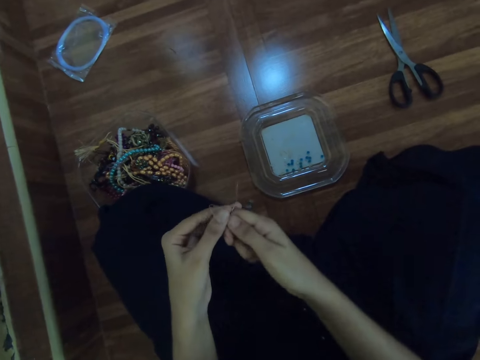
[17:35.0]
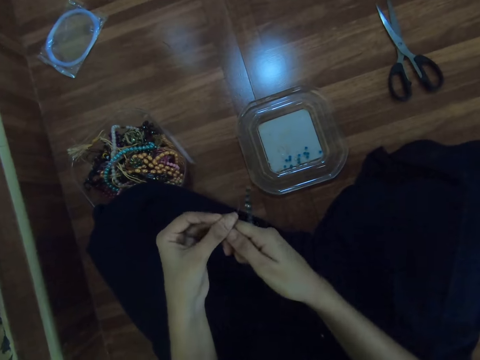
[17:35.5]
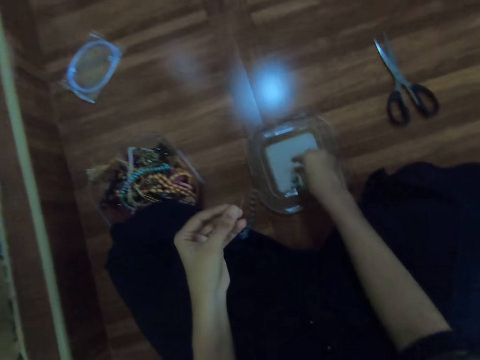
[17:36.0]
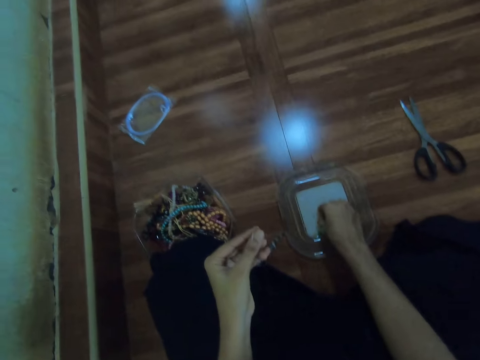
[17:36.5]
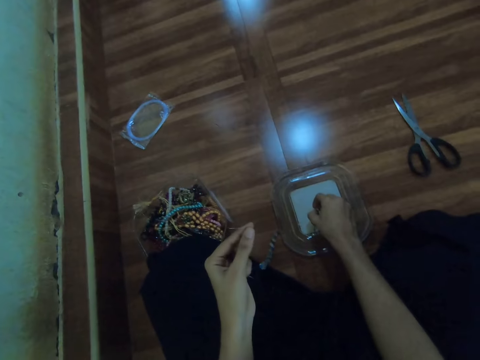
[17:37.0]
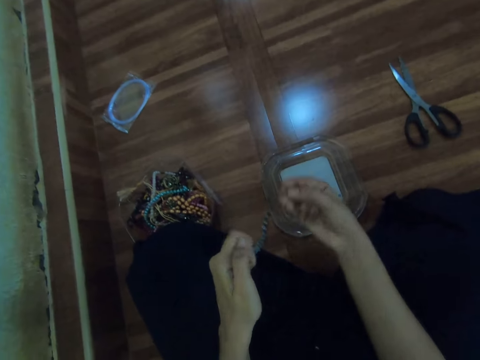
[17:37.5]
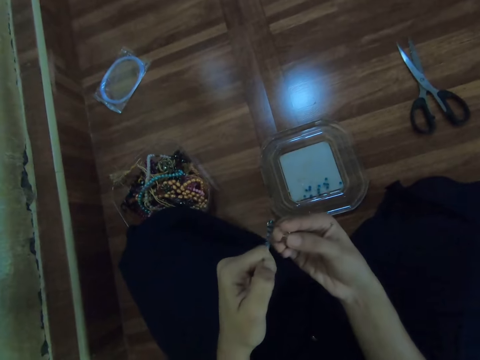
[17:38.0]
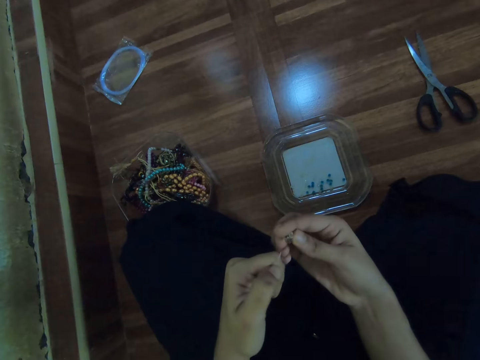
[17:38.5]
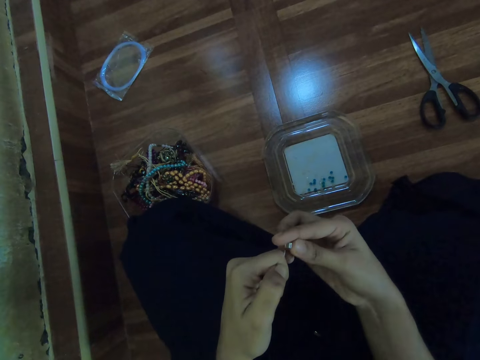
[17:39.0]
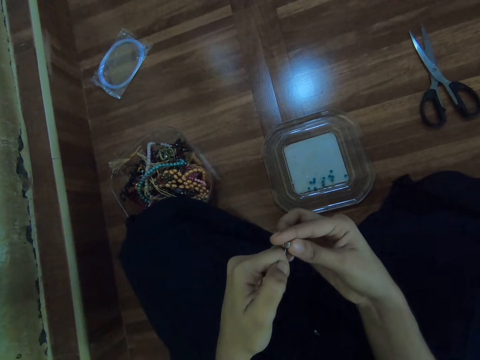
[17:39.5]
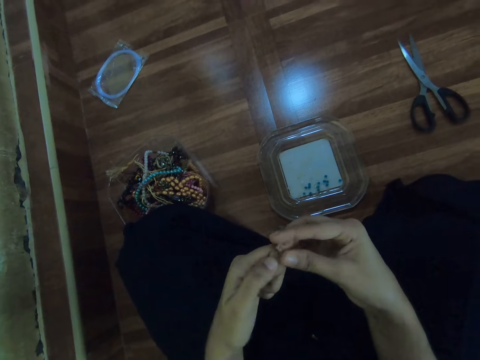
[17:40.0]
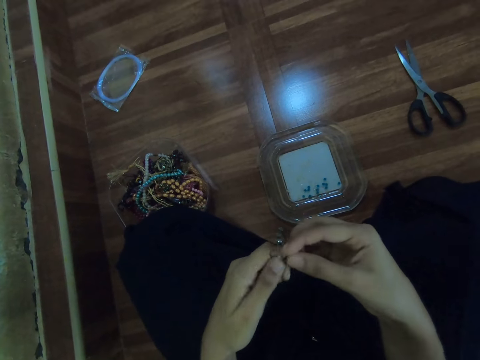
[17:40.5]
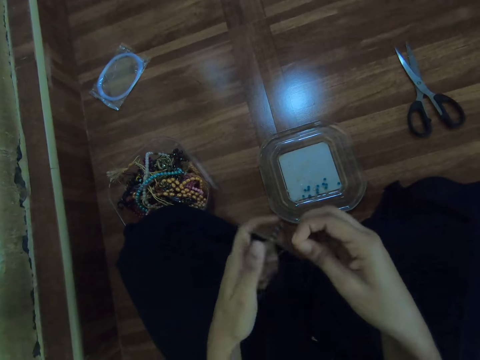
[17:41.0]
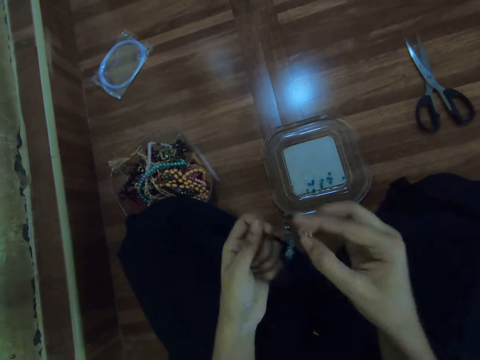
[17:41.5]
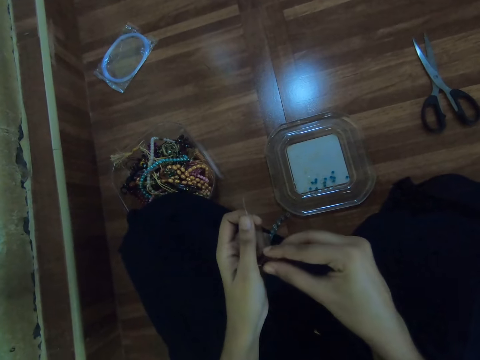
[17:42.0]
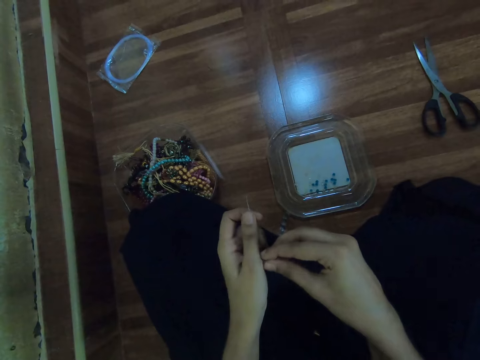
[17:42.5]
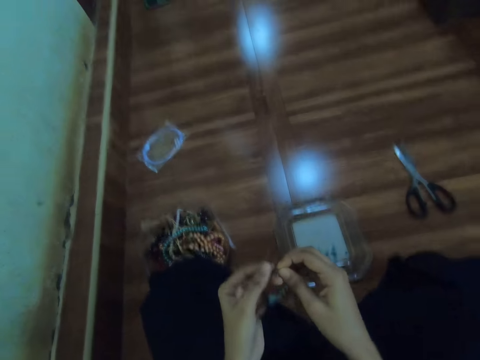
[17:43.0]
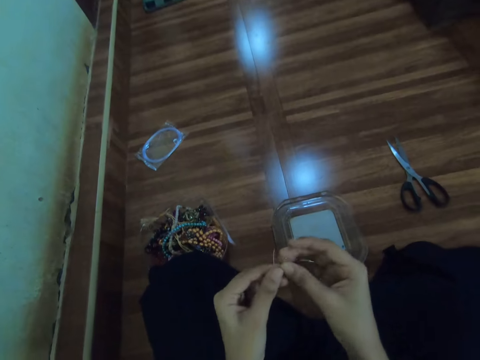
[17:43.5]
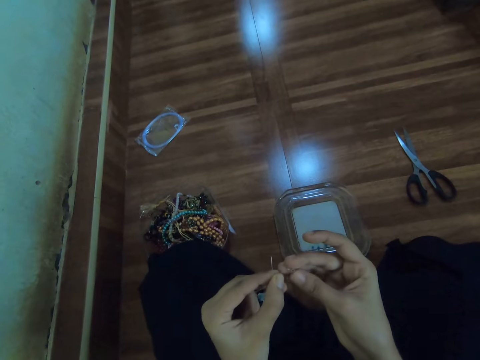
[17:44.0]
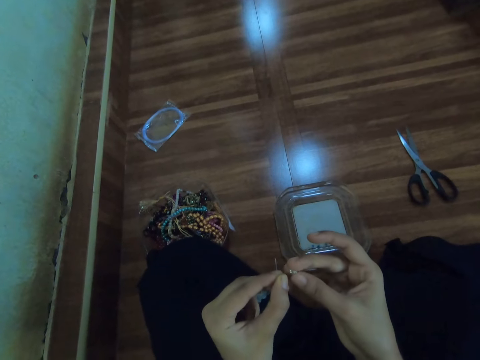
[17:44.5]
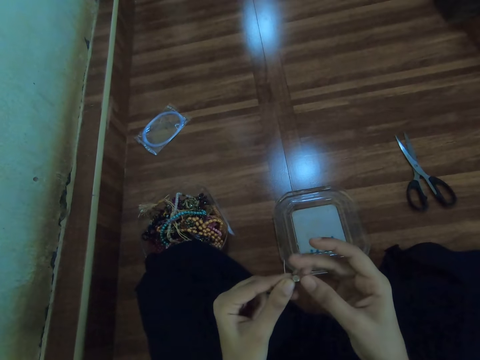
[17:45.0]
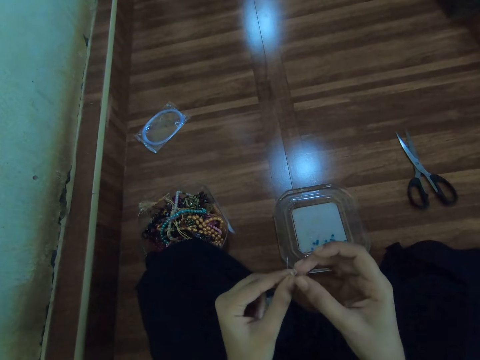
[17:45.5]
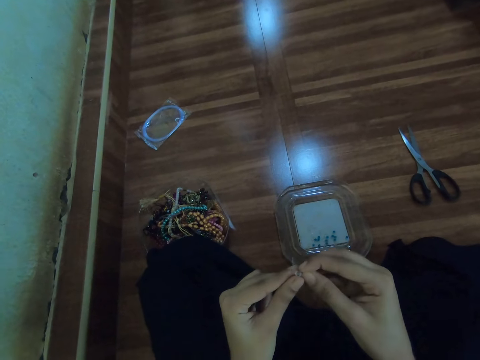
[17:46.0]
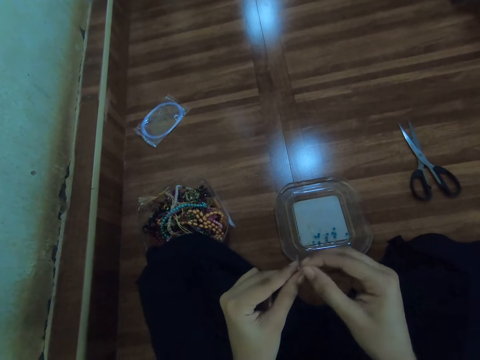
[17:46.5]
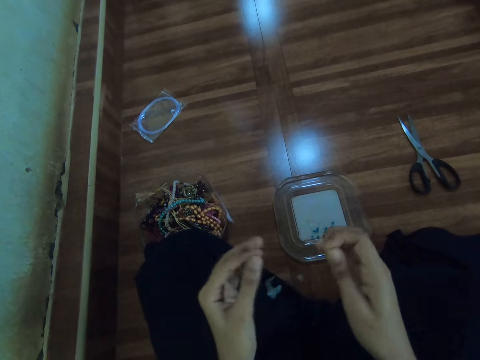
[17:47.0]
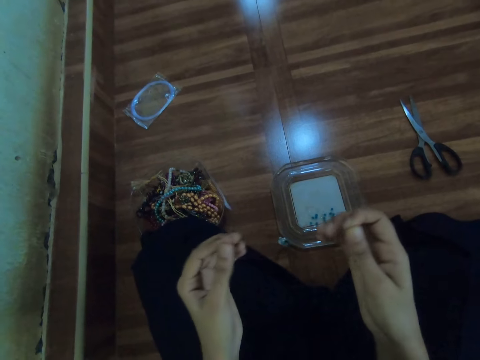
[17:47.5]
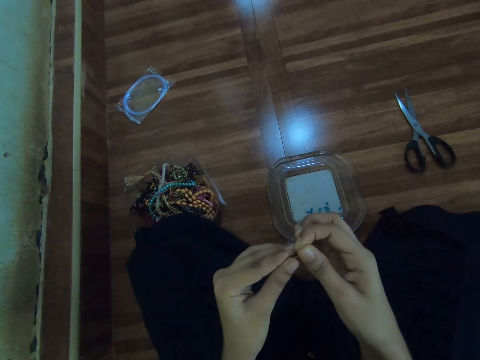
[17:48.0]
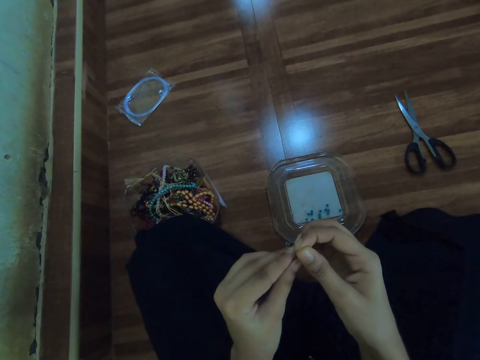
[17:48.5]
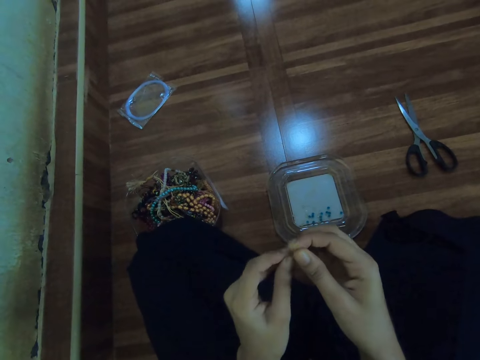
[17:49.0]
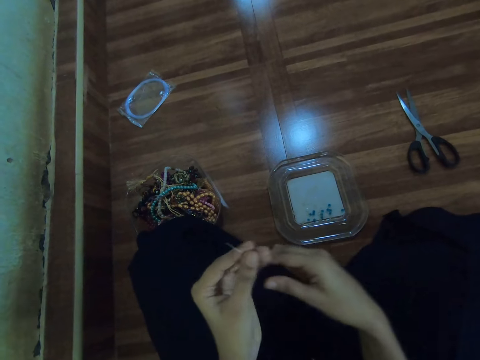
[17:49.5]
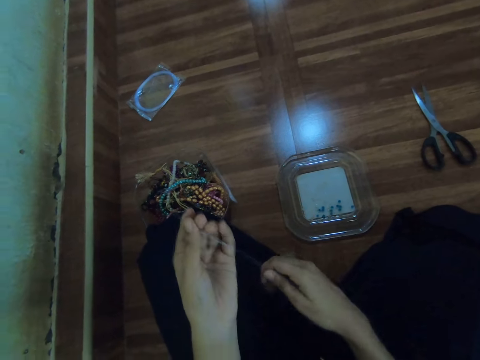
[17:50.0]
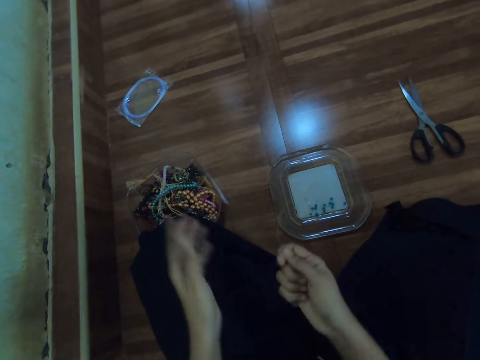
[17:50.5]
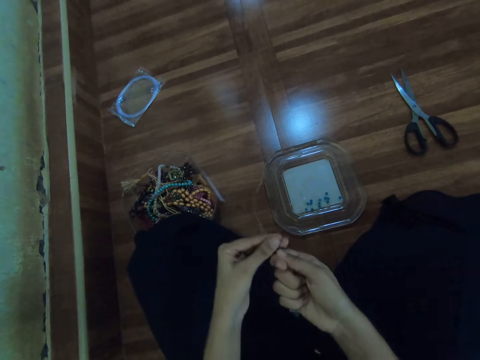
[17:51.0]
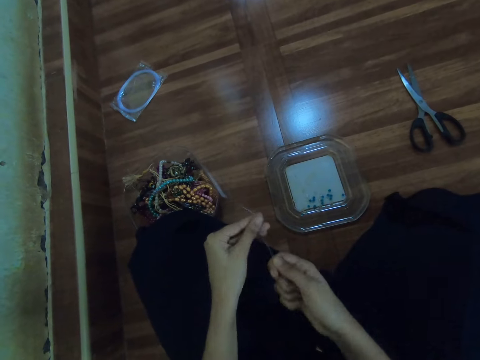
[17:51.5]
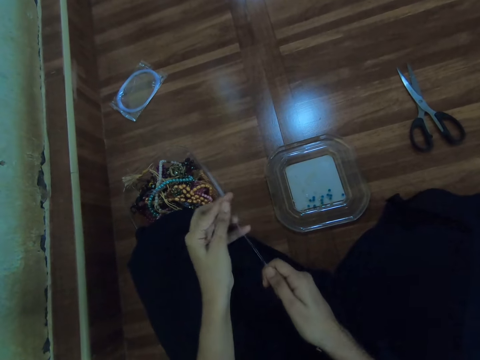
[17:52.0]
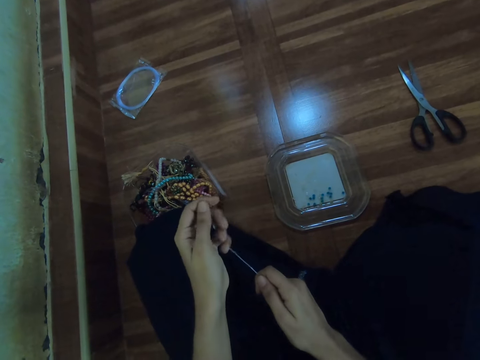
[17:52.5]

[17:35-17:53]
The camera wearer passes the fishing line from her right hand to her left hand. She picks a bead from the tray with her right hand. She inserts the fishing line into the bead with her left hand. She inserts the fishing line into the bead again. She holds the fishing line with her right hand, pulls the fishing line with both hands, passes the fishing line from her right hand to her left hand and straightens the fishing line with both hands.

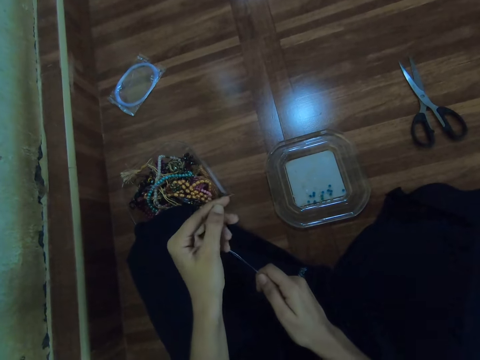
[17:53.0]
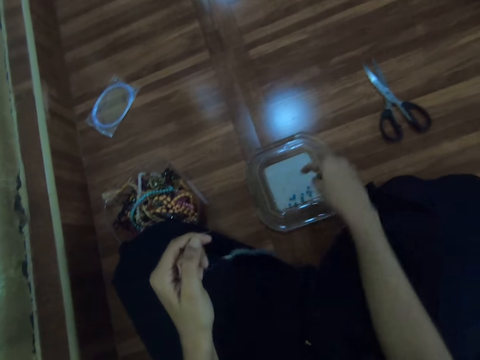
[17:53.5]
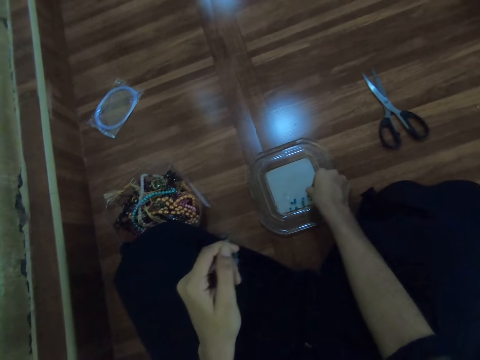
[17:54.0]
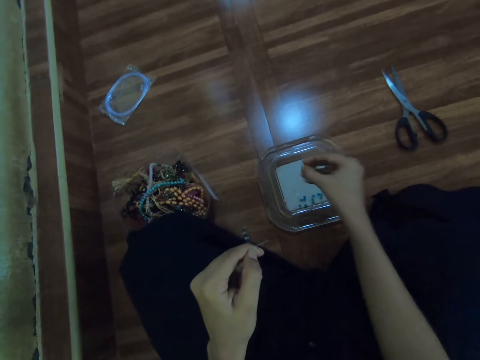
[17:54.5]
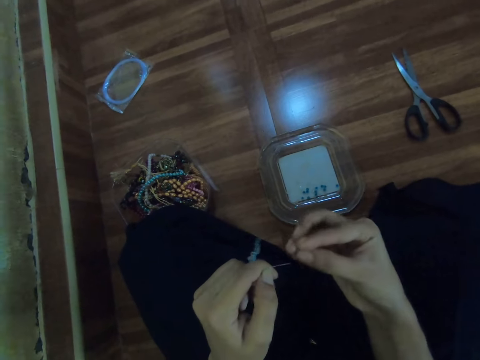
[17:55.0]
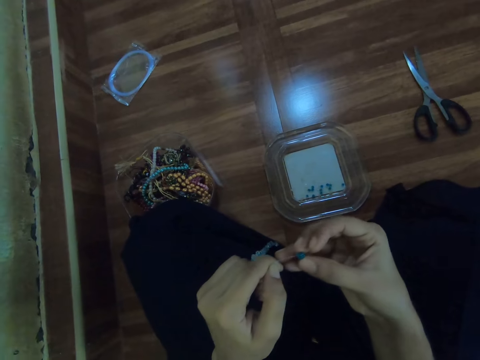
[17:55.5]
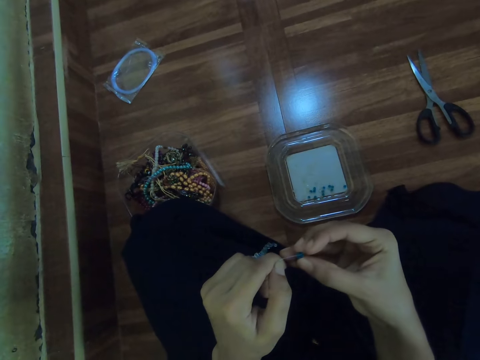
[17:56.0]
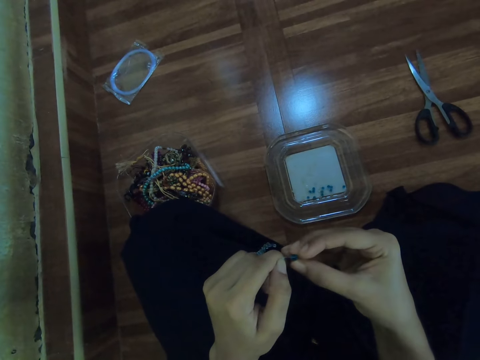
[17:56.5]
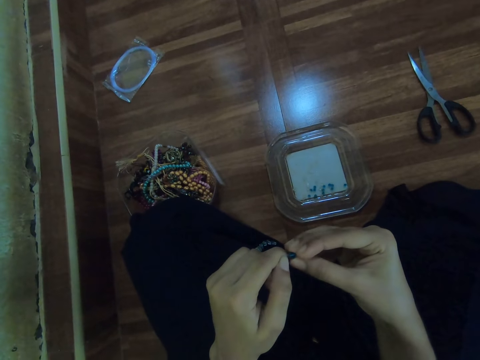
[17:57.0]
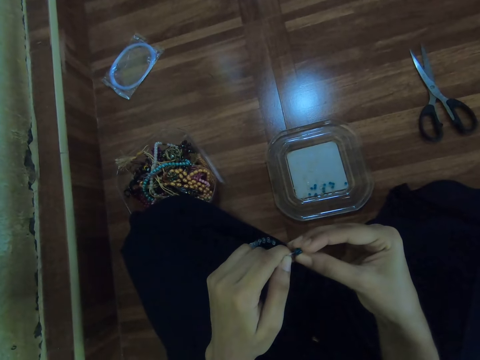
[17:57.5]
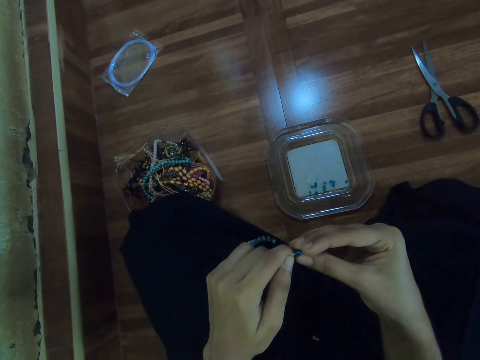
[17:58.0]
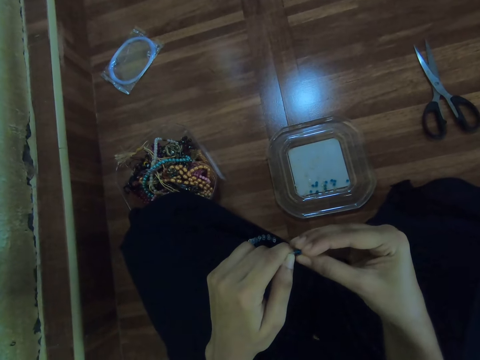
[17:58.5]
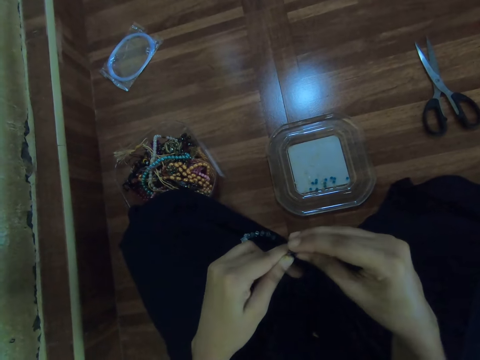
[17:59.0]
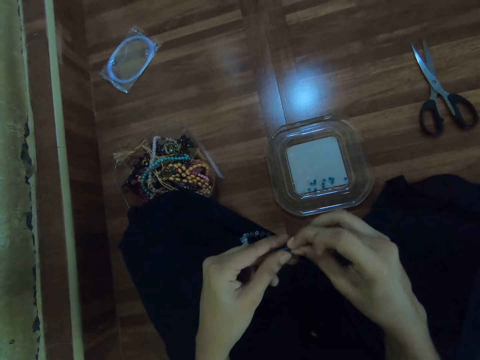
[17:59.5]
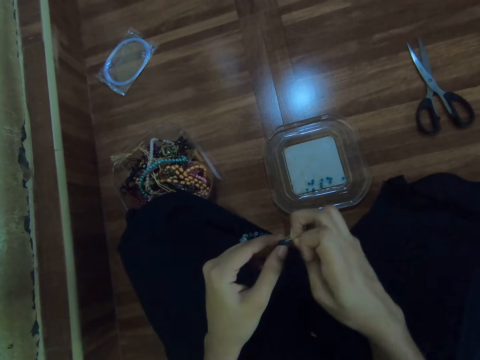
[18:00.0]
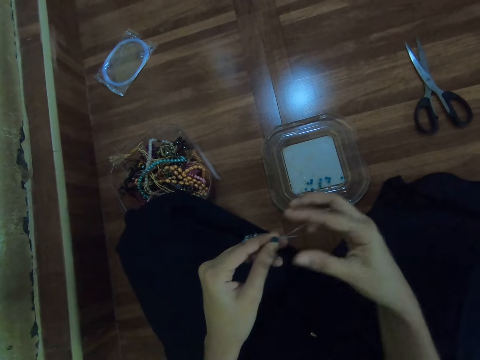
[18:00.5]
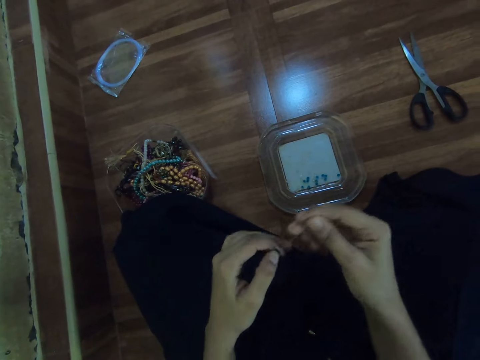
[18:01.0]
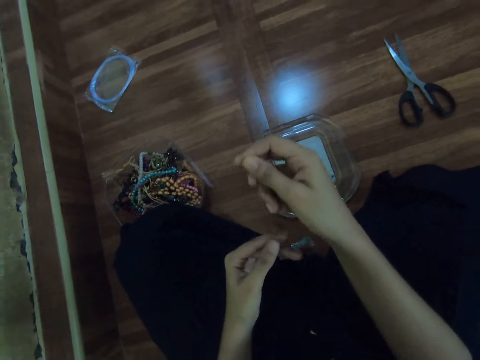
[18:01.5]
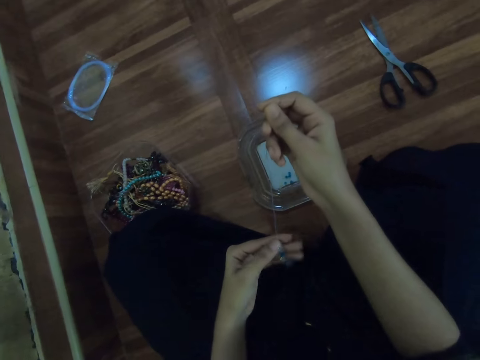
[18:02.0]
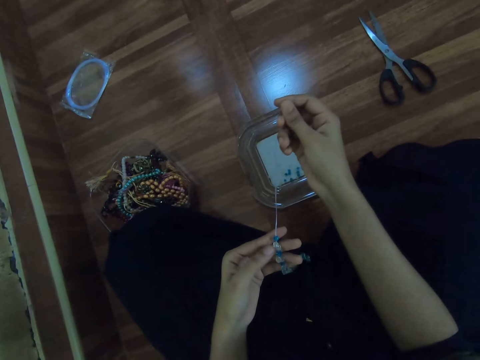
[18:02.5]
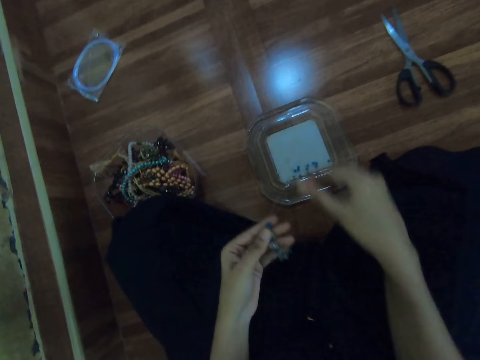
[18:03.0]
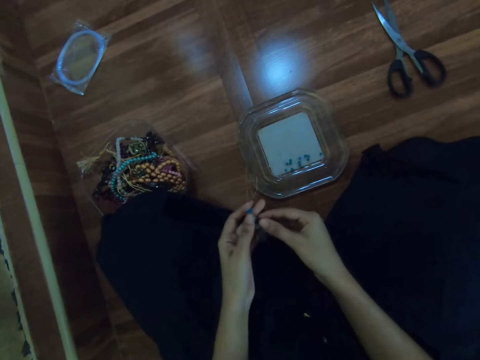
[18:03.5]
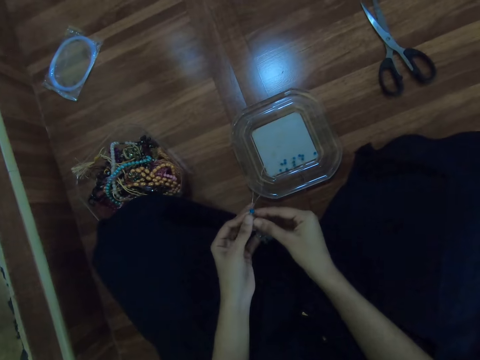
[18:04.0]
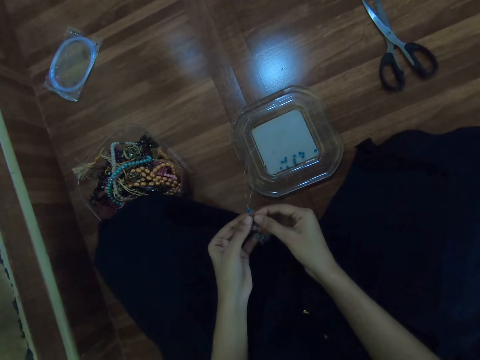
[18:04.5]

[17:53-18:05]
The camera wearer picks a bead from the tray with her right hand. She inserts the fishing line or beading wire into the bead with her left hand. She pulls the bead wire.
